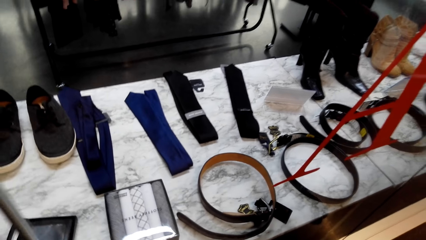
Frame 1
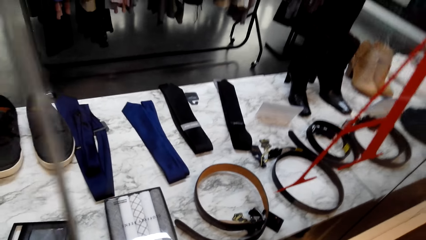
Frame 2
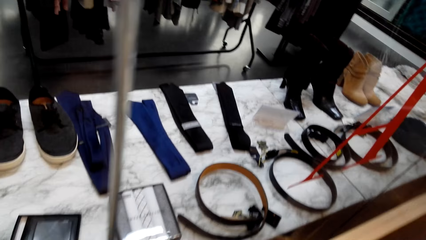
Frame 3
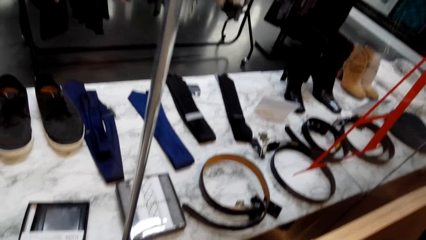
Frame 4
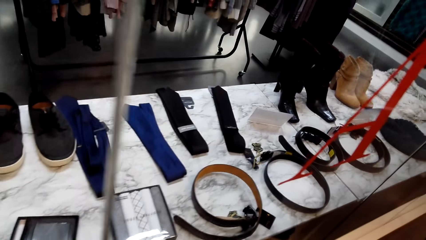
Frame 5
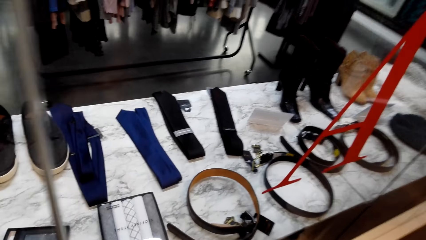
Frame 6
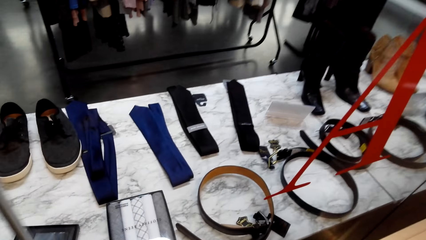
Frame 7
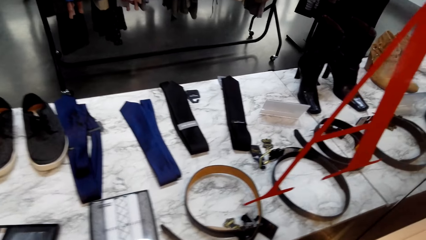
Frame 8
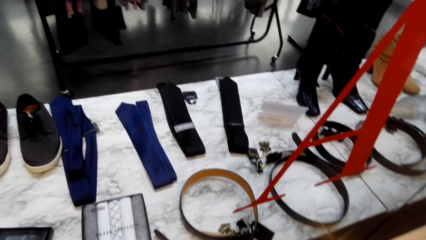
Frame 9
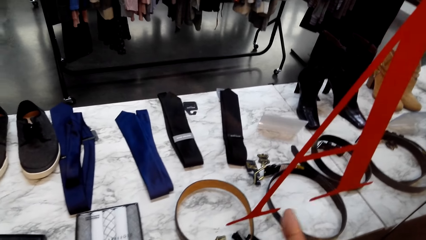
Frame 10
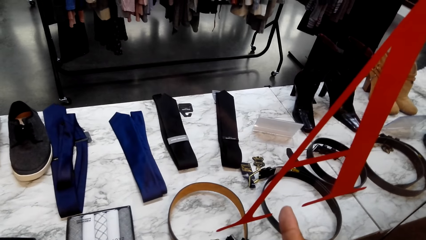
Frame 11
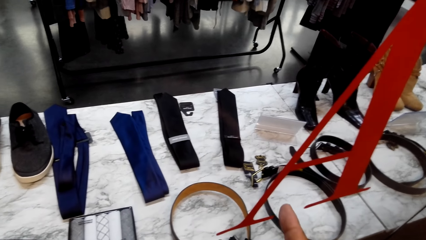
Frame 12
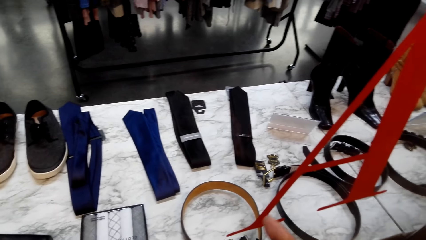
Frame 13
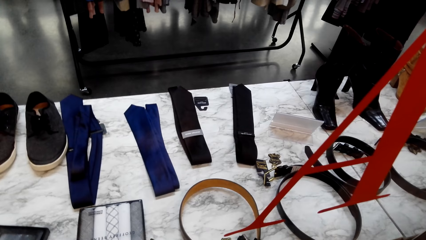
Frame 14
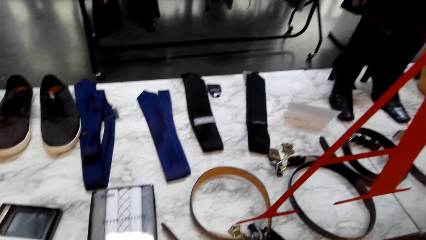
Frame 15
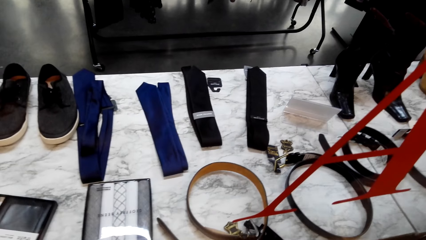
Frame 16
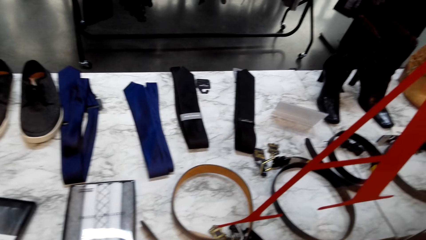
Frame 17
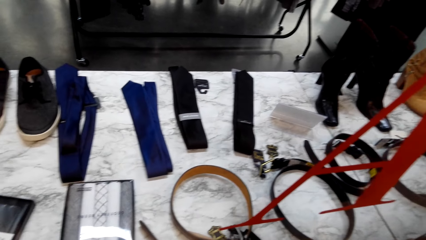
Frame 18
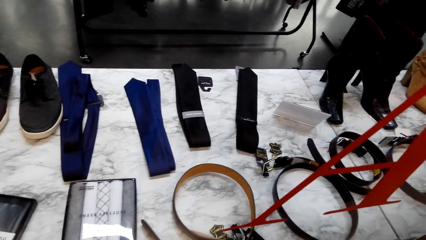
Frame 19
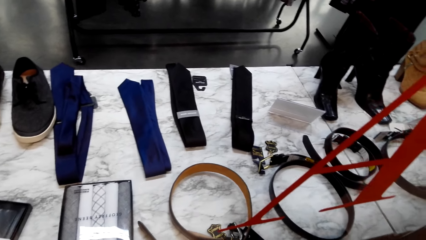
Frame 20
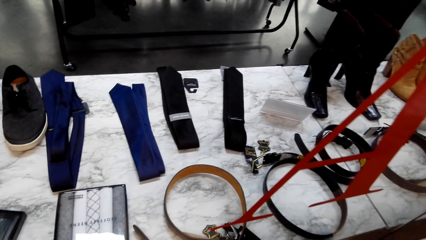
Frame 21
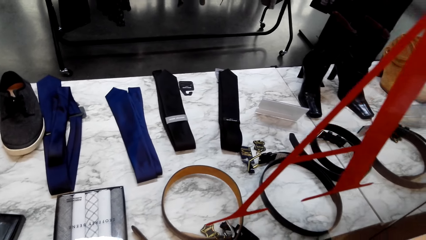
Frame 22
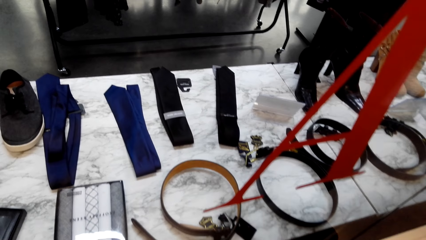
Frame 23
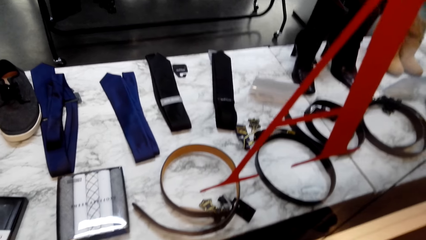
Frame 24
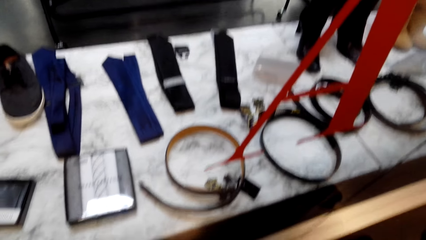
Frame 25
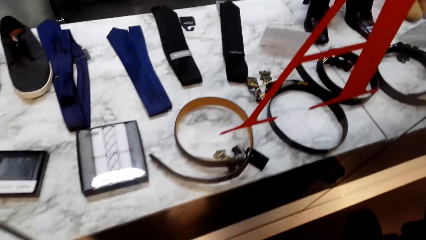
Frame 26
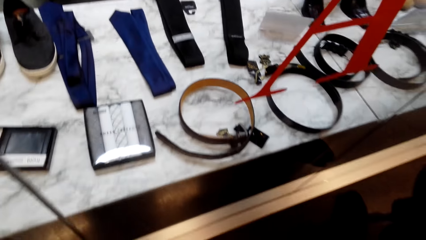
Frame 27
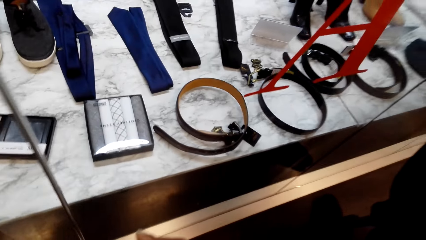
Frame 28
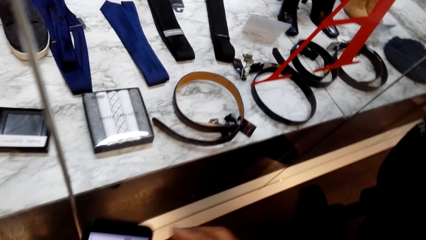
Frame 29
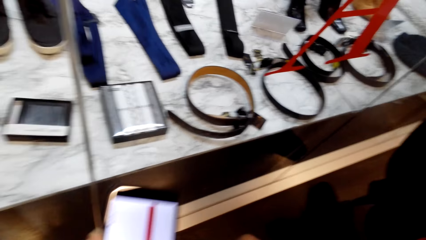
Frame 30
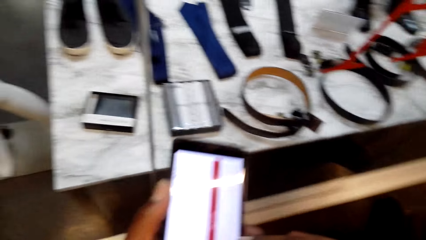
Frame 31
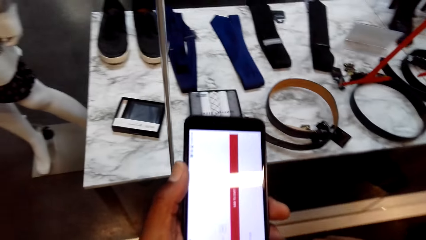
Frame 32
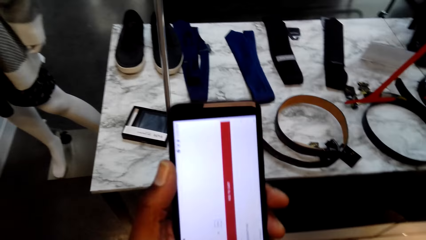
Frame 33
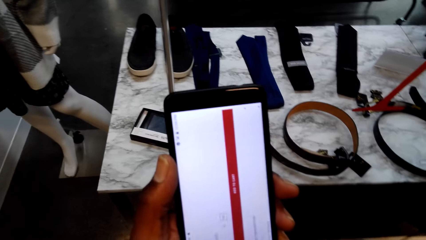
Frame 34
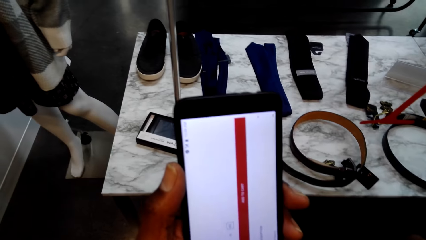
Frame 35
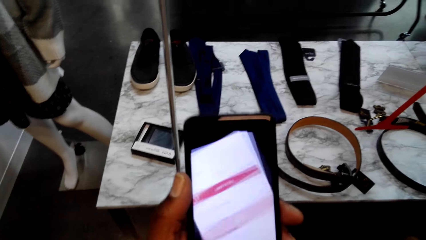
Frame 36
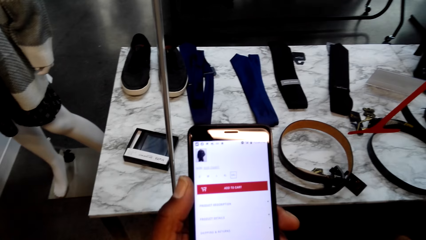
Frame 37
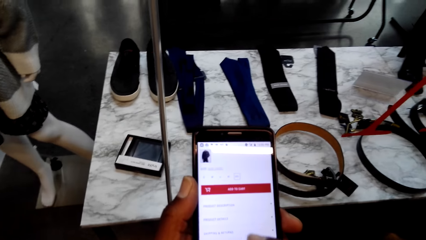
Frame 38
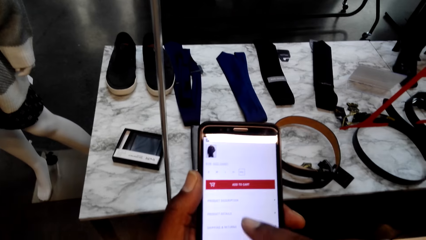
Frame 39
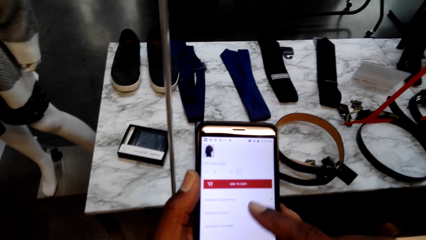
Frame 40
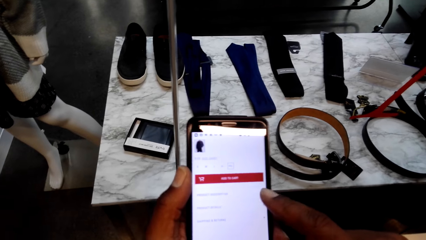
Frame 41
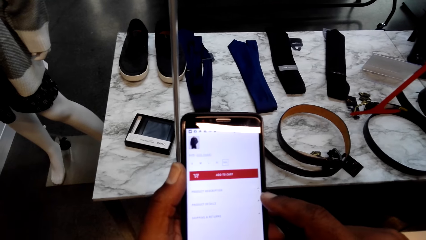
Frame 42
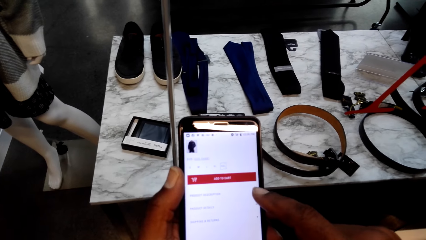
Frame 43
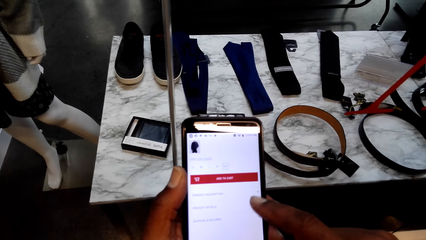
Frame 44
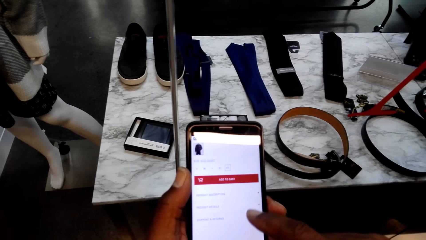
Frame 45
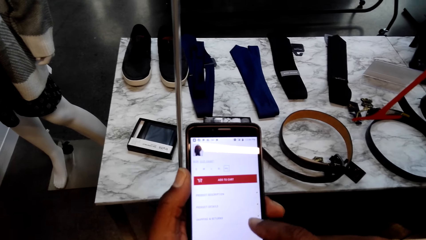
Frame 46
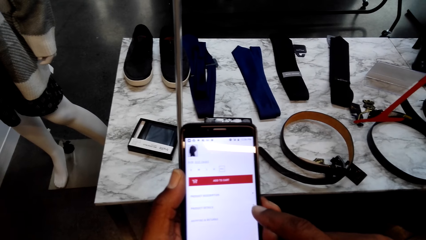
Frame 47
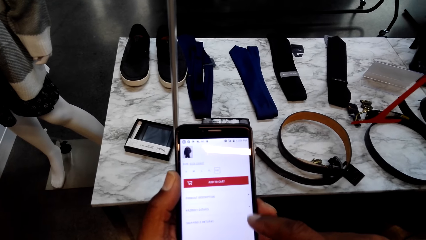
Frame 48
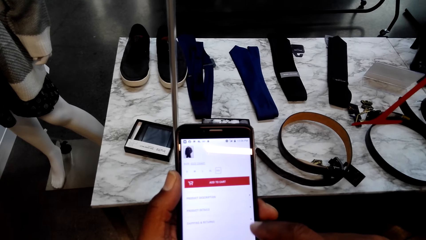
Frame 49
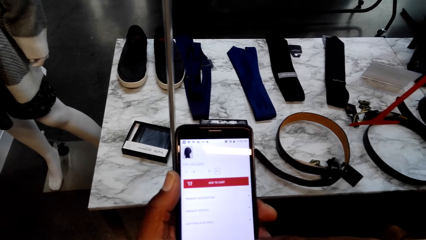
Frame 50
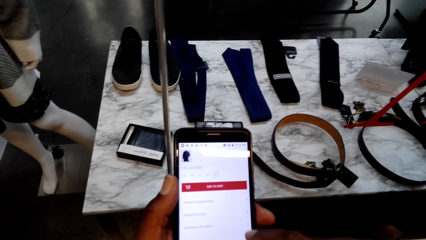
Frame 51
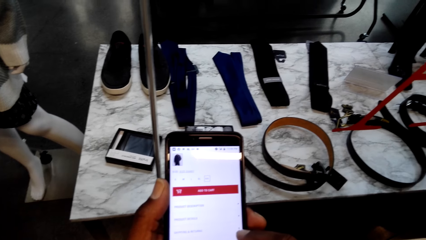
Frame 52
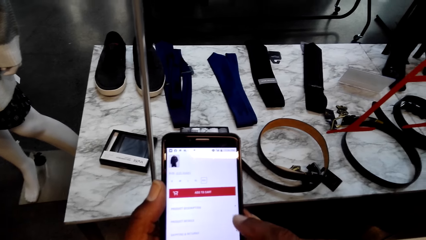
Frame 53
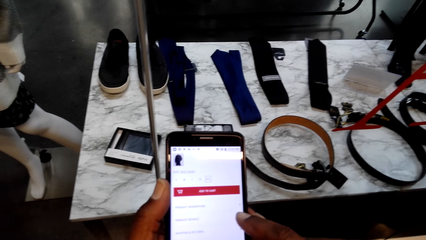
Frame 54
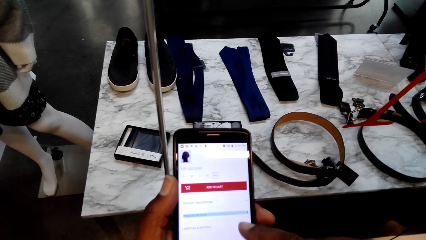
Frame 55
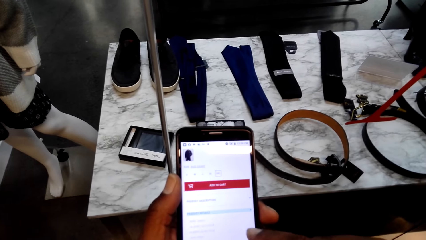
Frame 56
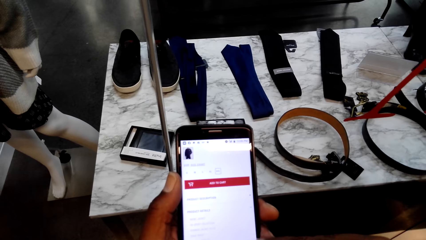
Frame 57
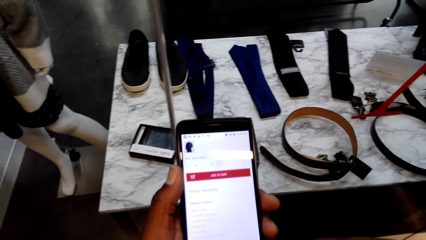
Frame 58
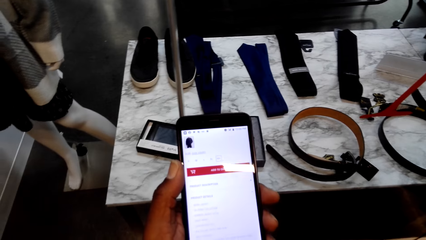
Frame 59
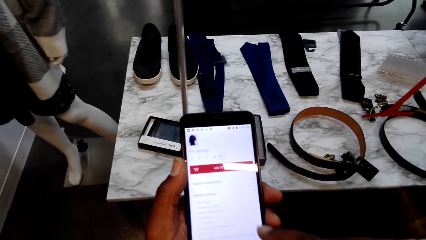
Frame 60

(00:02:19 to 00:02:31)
The camera wearer speaks with gestures. They operate a phone.

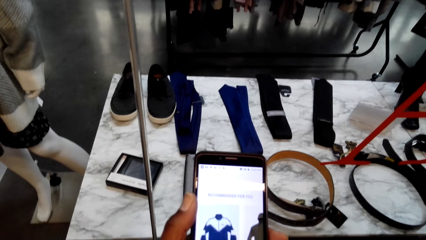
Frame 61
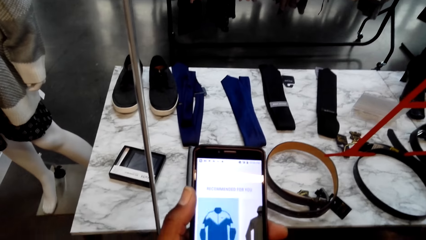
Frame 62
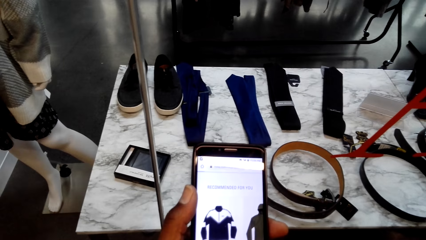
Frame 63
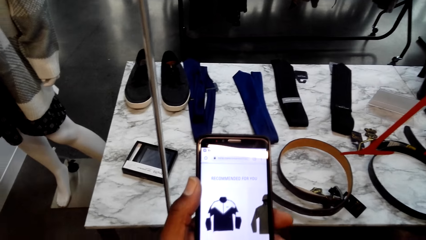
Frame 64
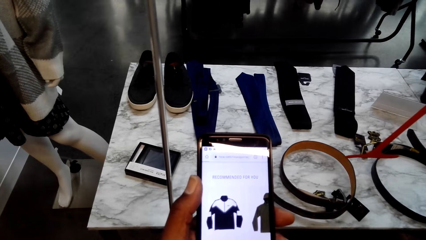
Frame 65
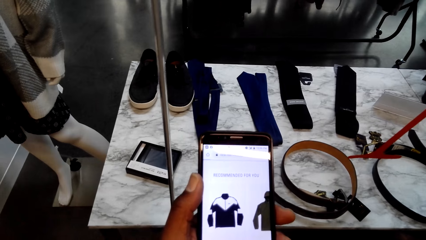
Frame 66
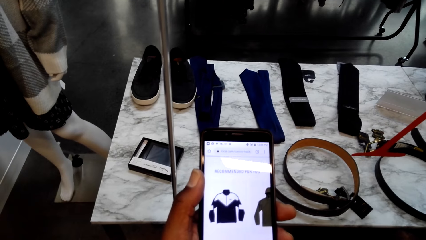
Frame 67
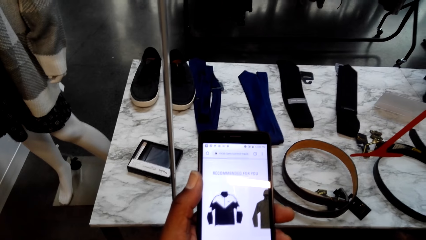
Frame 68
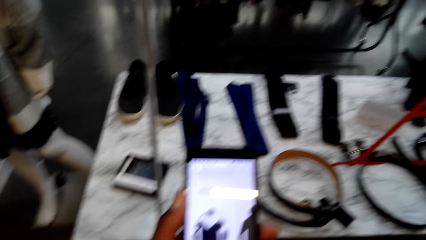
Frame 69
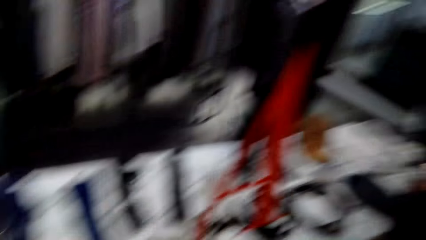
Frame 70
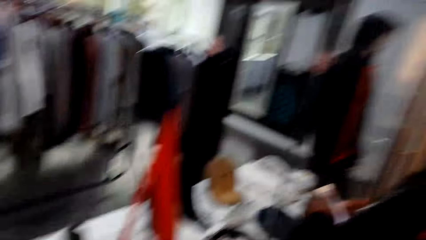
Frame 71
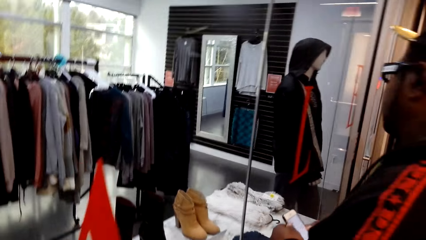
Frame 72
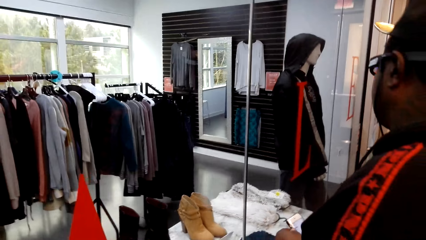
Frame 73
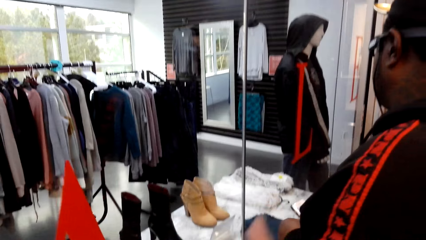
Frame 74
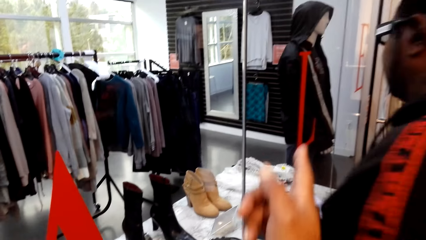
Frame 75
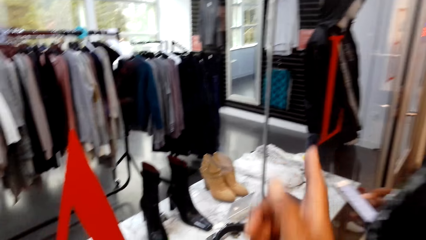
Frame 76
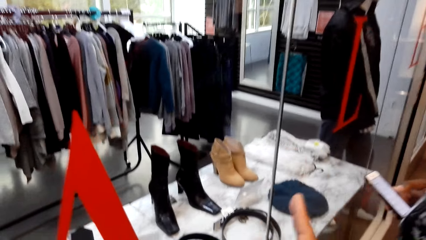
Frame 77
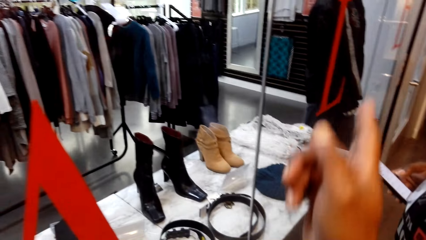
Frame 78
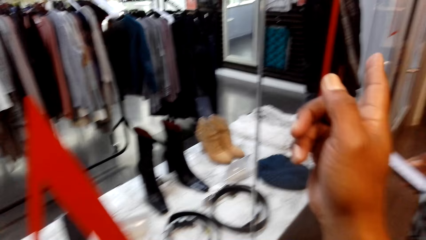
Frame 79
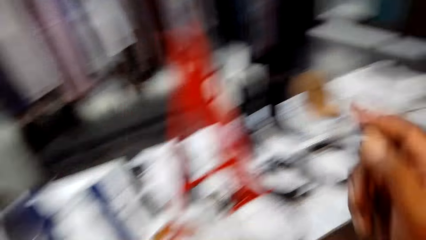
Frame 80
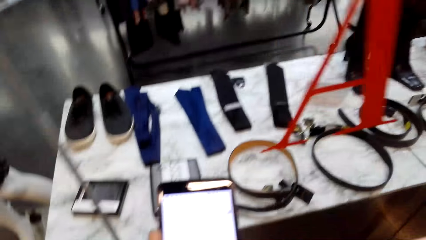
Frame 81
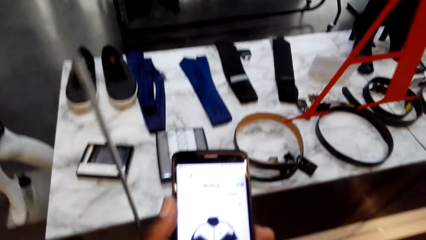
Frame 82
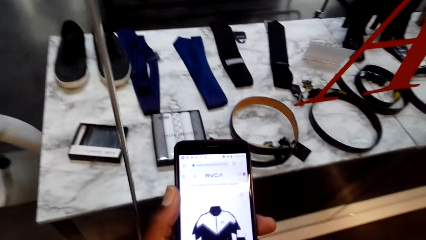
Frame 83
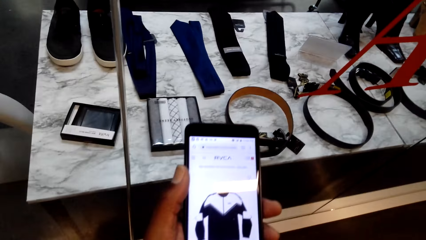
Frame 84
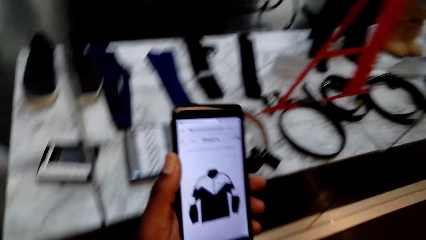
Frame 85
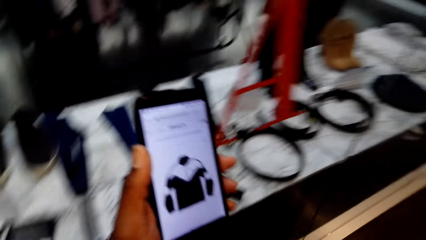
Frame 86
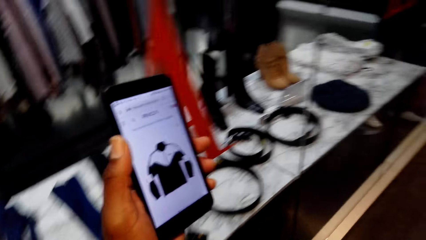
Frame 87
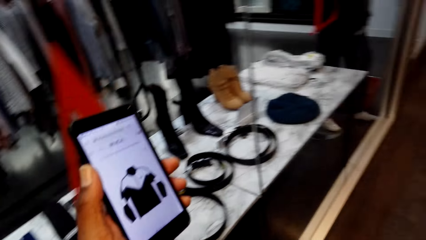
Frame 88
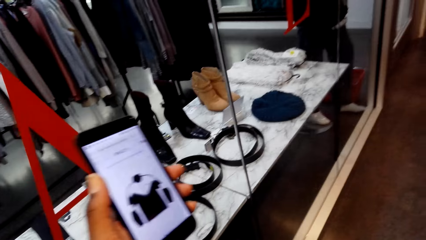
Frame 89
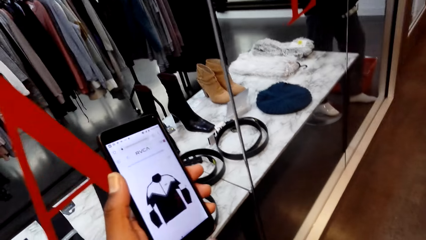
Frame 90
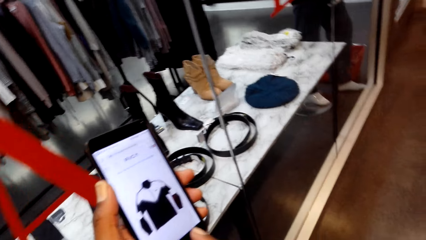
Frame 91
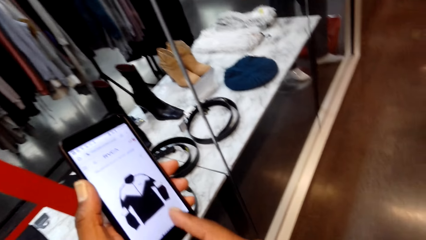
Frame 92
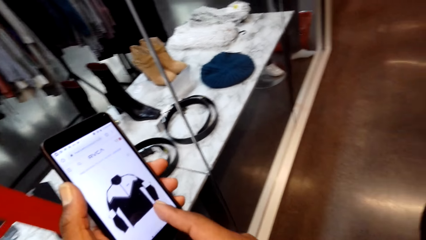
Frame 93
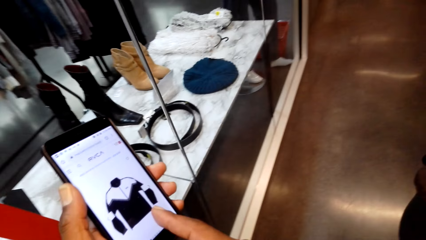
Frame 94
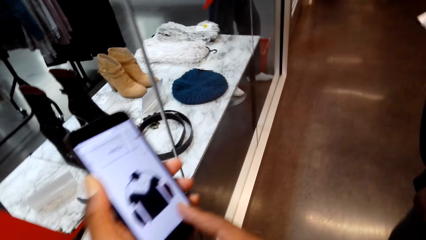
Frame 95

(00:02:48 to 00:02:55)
The camera wearer turns around. They interact with a man. They speak with gestures. The man holds a phone. The camera wearer lifts a phone. They point the phone.
